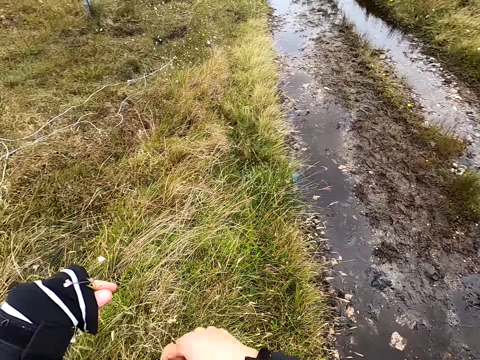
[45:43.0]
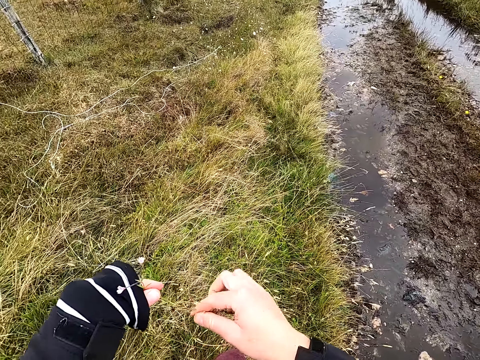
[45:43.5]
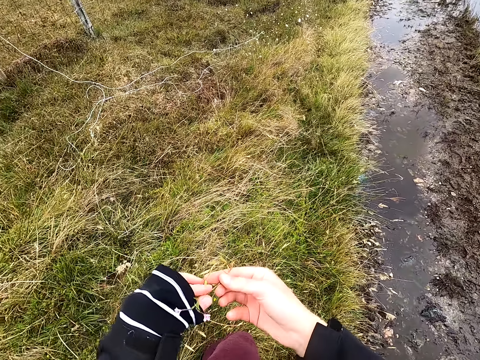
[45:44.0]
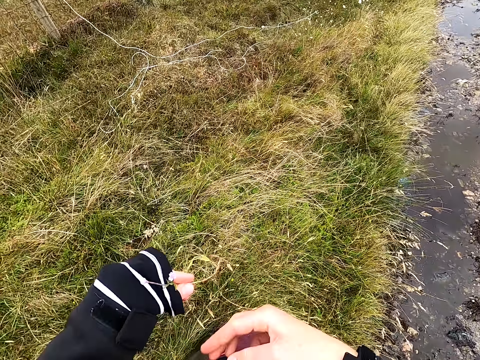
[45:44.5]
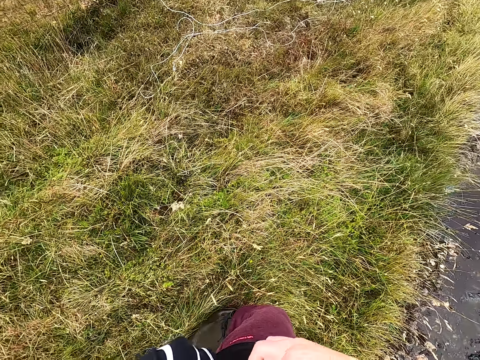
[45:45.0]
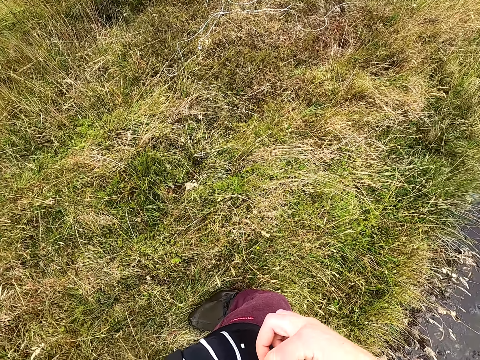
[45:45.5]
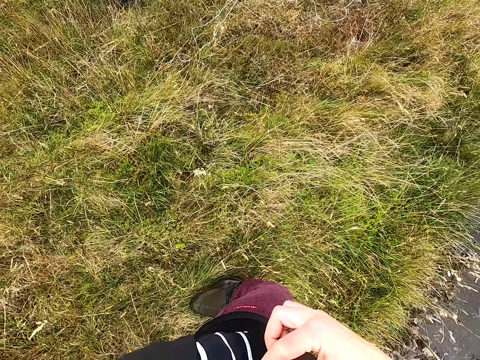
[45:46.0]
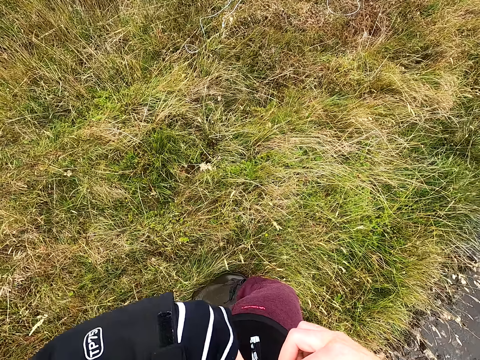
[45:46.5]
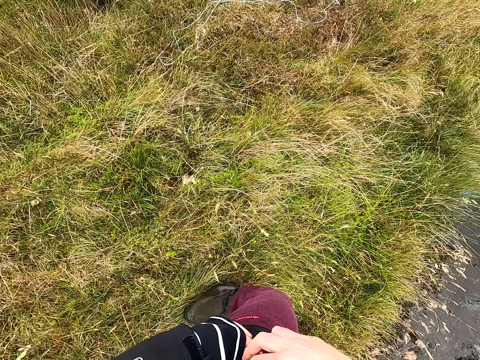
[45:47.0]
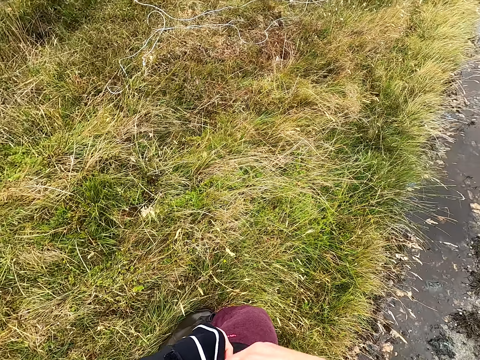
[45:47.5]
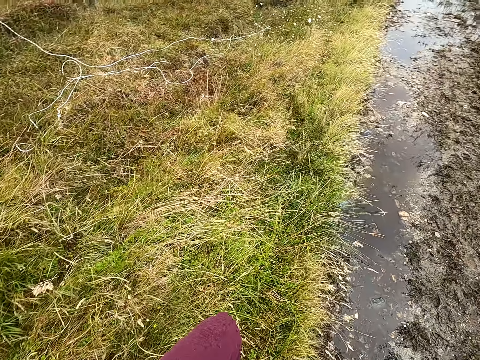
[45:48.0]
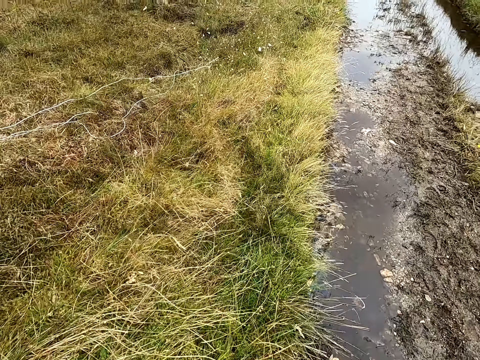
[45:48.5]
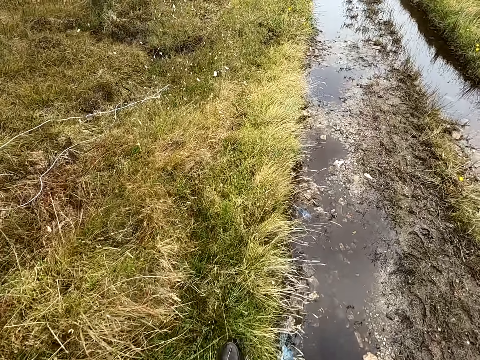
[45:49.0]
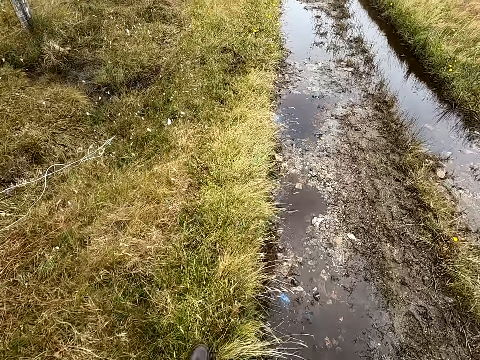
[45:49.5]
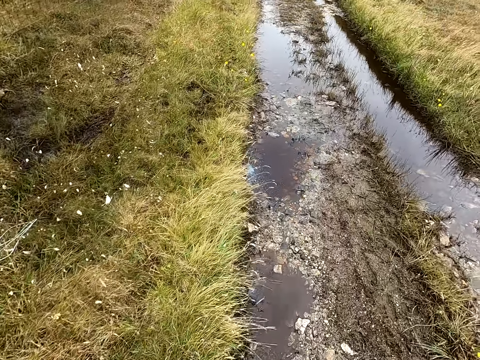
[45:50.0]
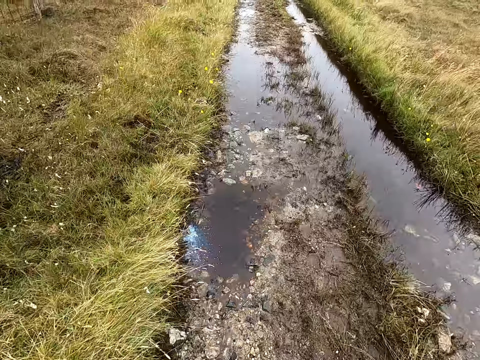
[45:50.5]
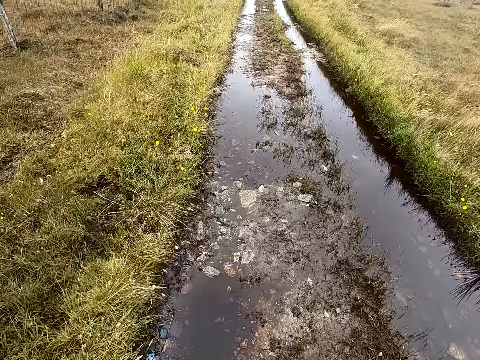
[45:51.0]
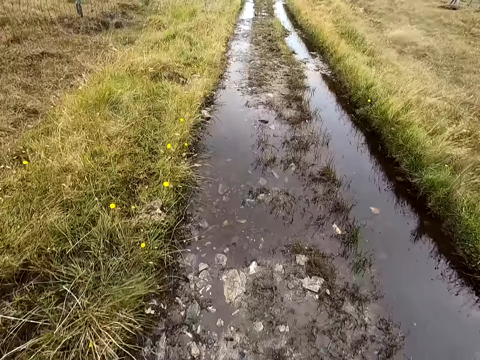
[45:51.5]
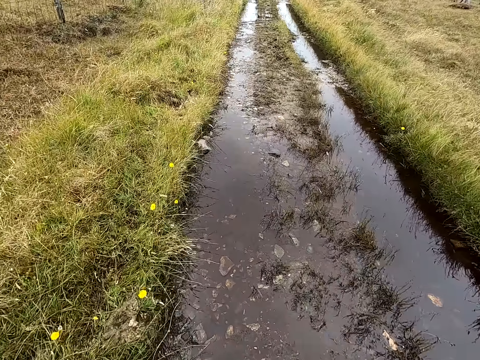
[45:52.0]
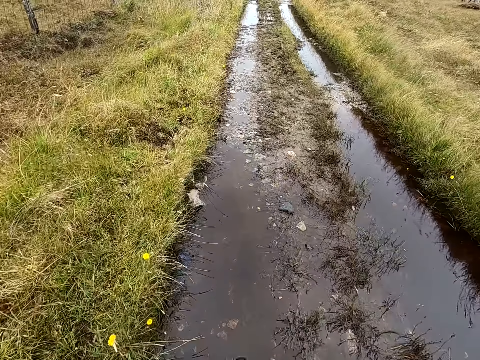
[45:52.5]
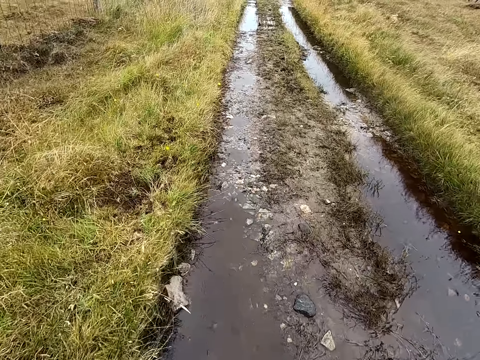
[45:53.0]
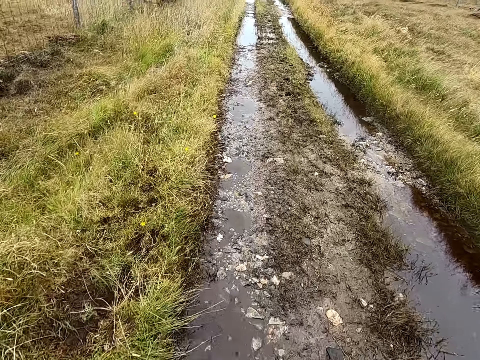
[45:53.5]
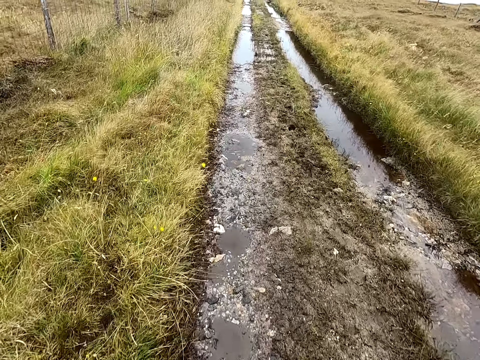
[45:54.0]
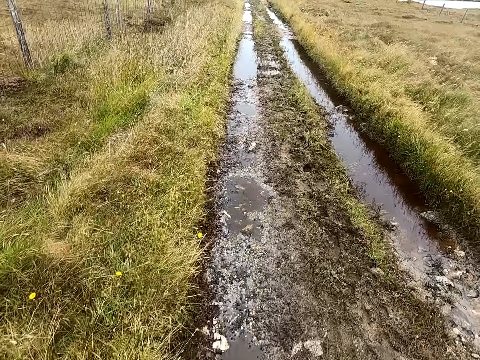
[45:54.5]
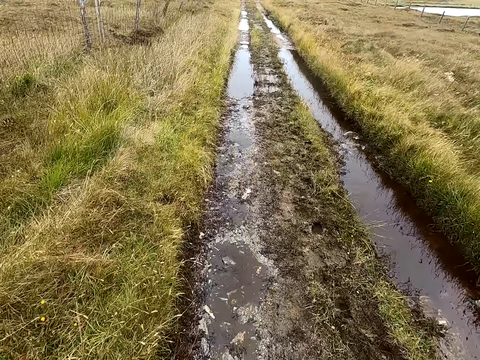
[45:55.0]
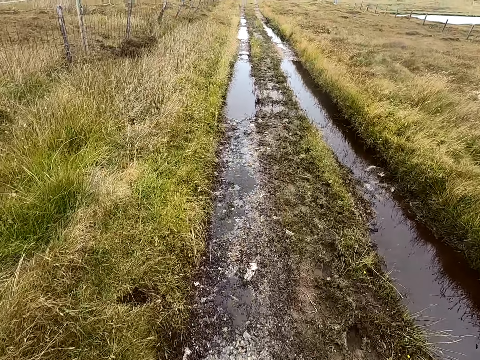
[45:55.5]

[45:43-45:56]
The camera wearer puts the weed in the pocket. They twist the weed. They walk in the field water.

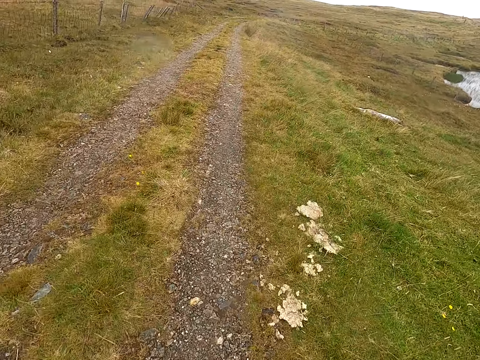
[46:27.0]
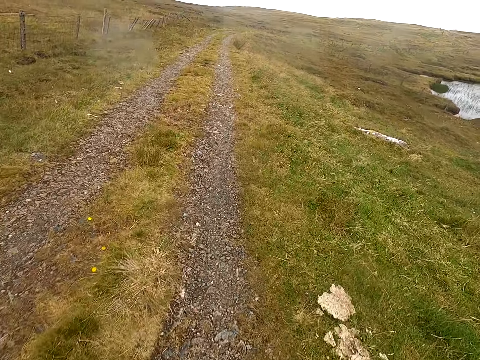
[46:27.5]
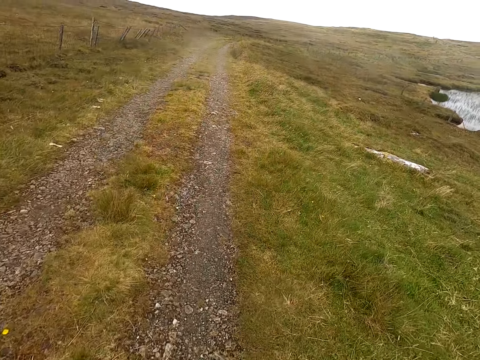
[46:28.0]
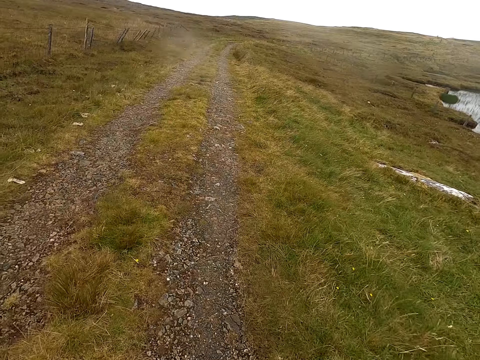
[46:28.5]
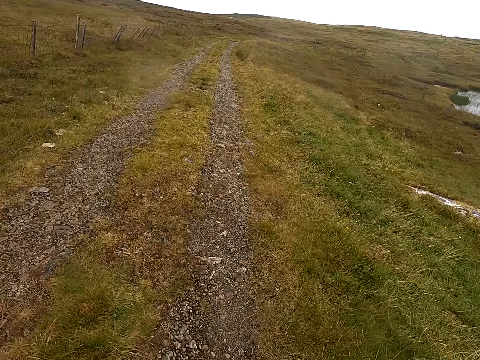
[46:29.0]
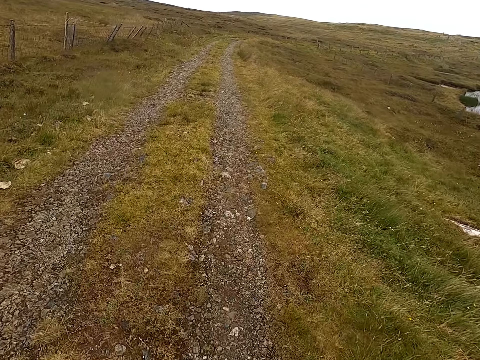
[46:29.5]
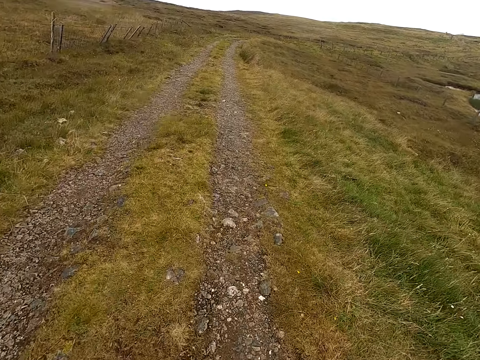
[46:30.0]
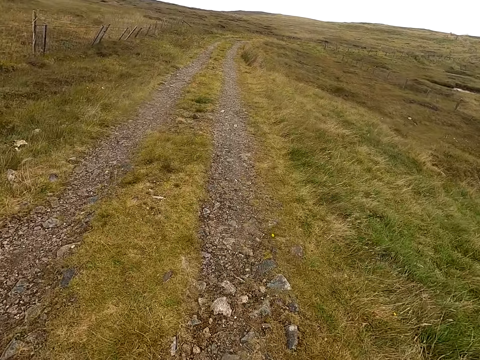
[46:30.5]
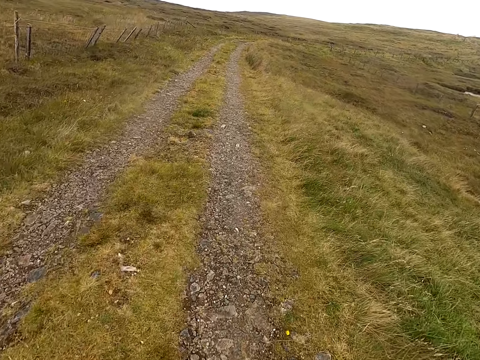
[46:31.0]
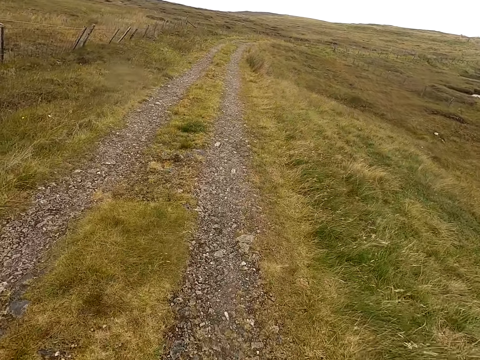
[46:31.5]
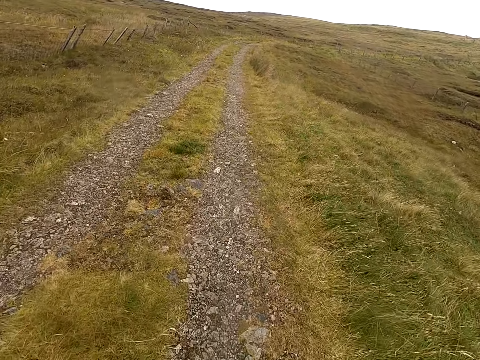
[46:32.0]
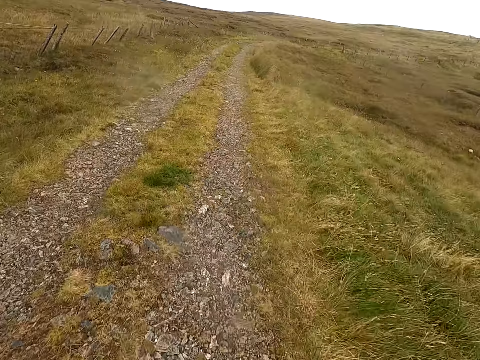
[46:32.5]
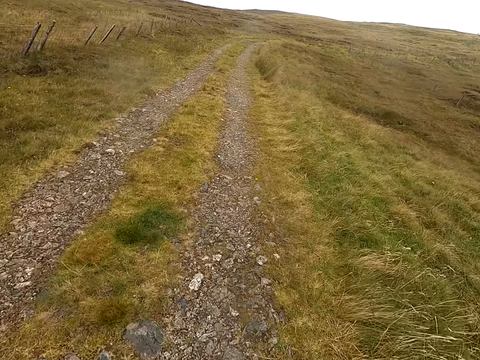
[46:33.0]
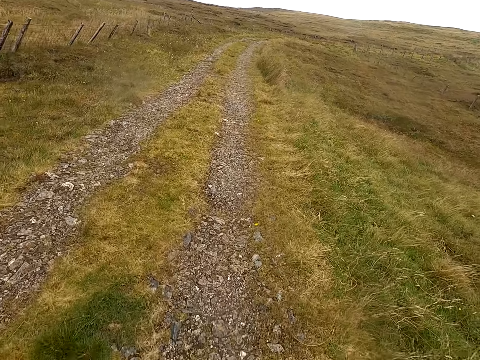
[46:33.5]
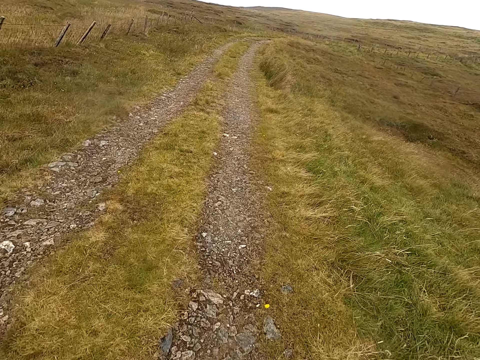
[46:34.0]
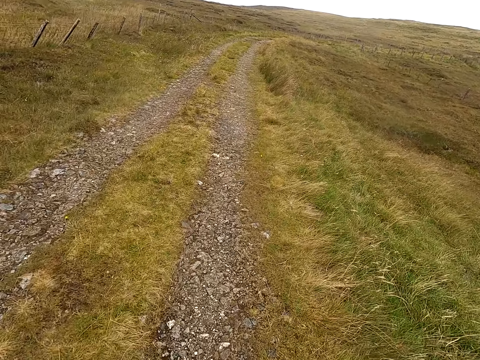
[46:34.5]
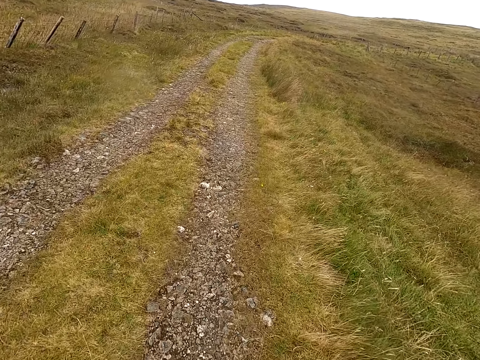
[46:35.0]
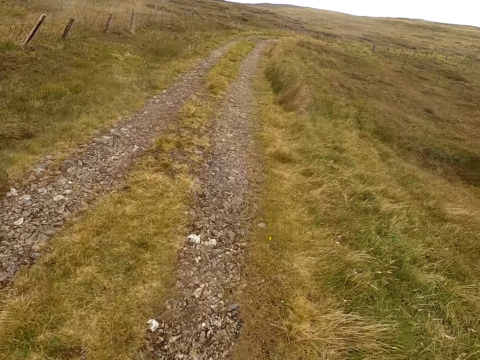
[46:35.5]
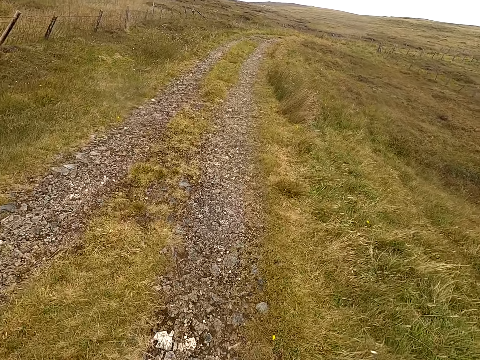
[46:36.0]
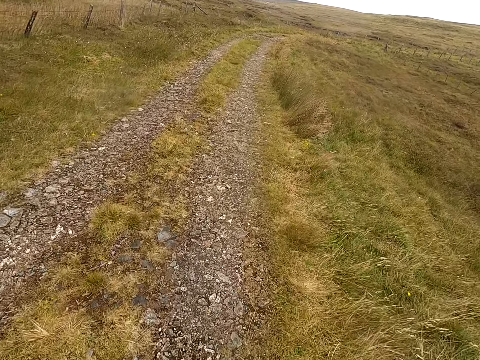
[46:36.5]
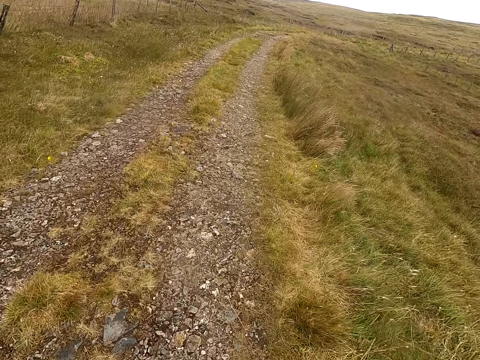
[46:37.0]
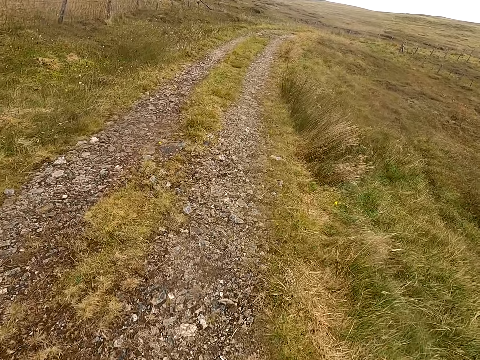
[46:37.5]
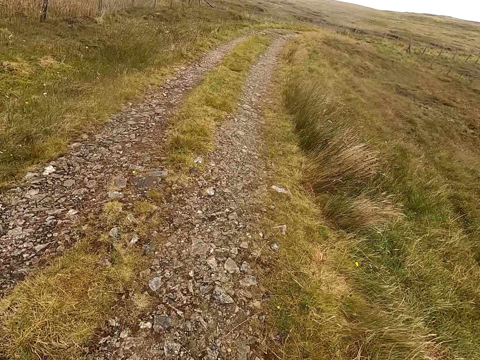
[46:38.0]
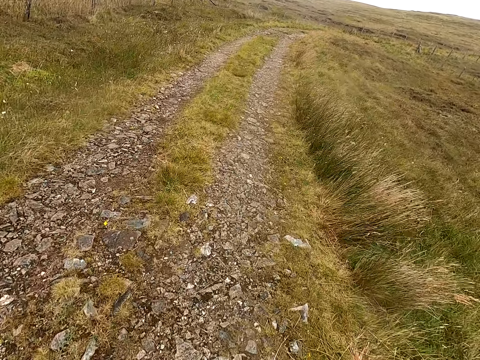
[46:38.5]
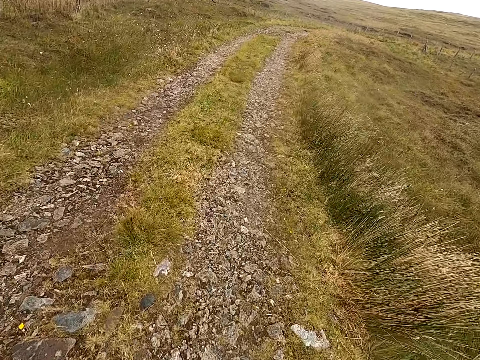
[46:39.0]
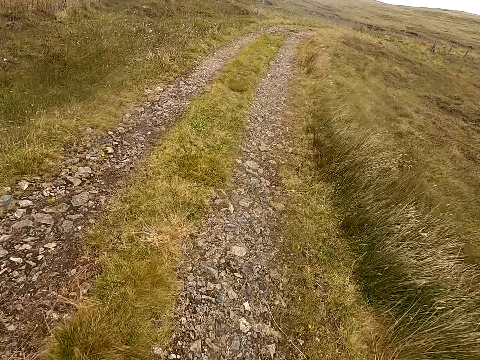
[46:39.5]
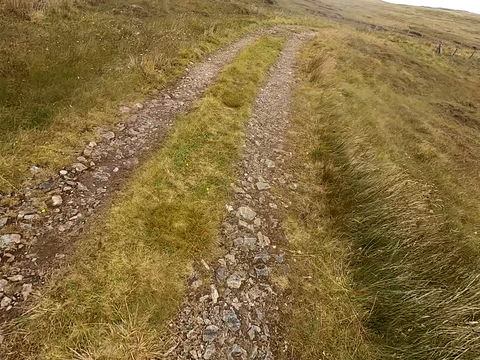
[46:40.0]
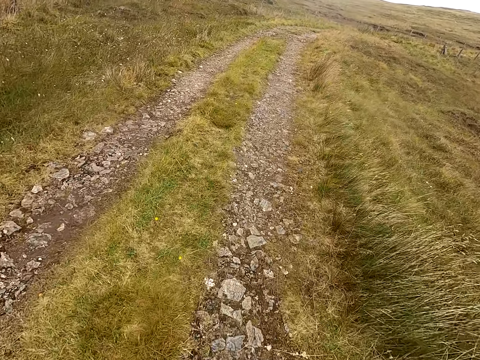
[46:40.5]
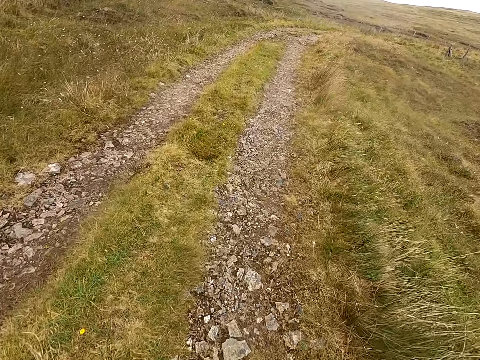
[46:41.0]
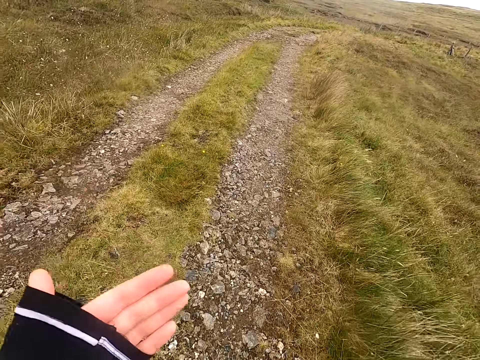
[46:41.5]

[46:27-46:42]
The camera wearer walks in the field.
